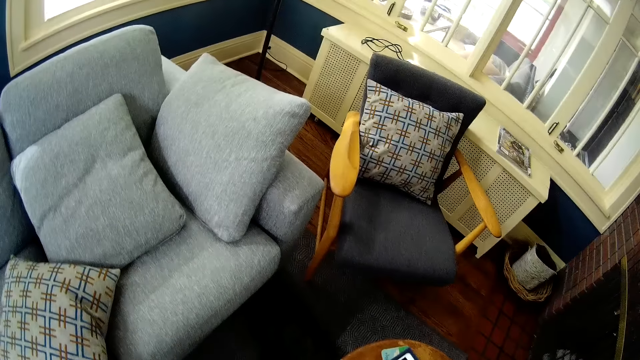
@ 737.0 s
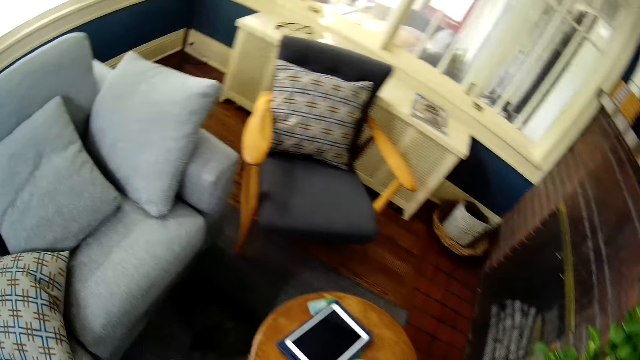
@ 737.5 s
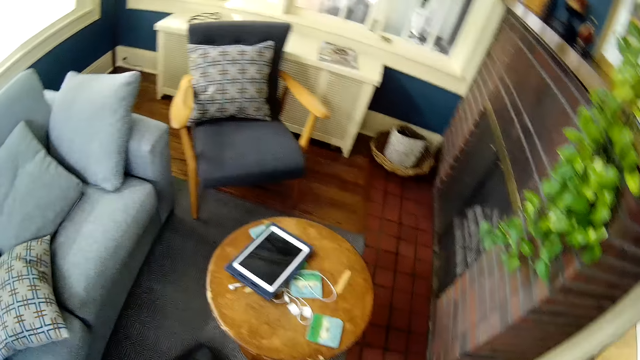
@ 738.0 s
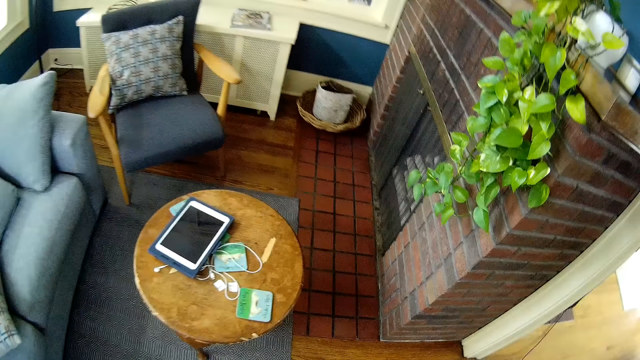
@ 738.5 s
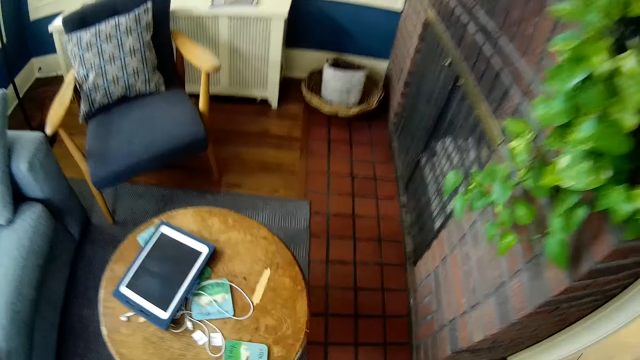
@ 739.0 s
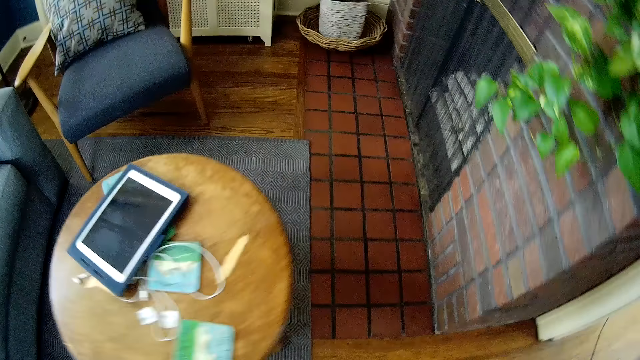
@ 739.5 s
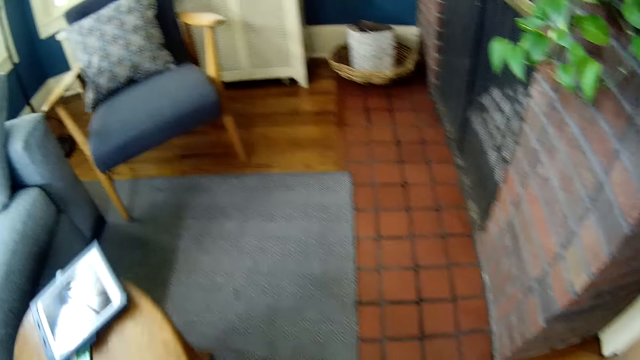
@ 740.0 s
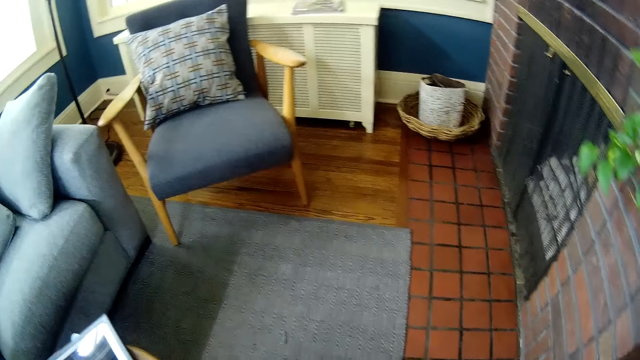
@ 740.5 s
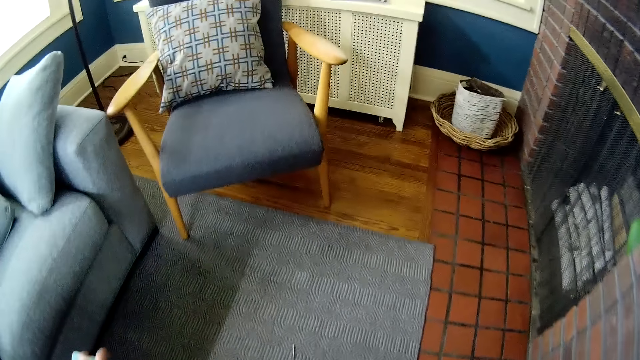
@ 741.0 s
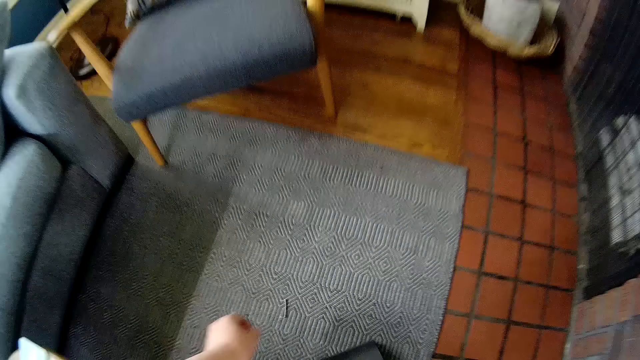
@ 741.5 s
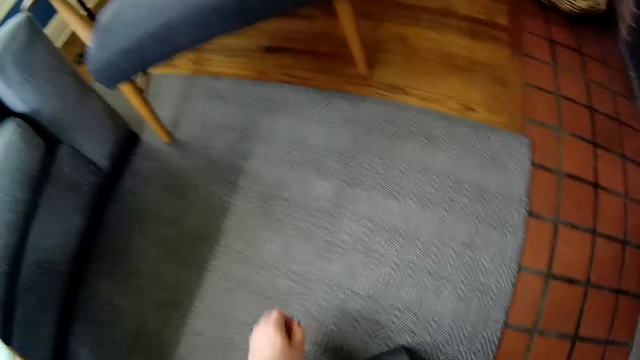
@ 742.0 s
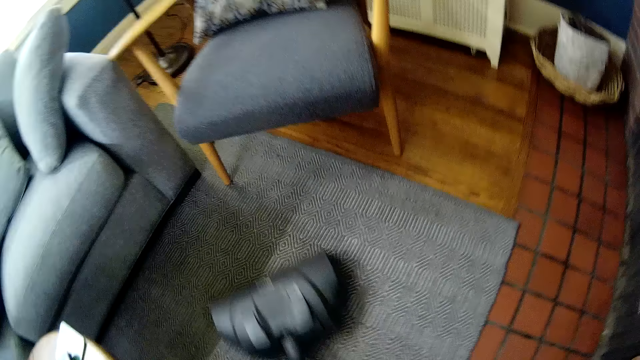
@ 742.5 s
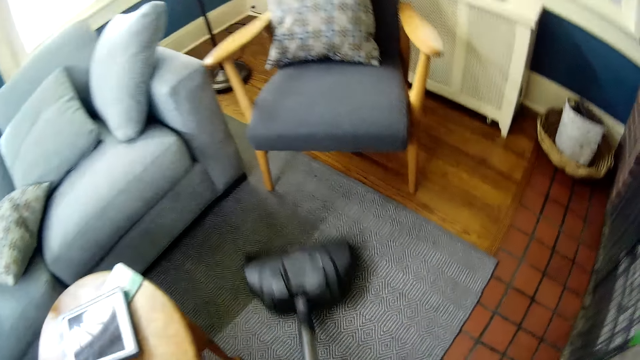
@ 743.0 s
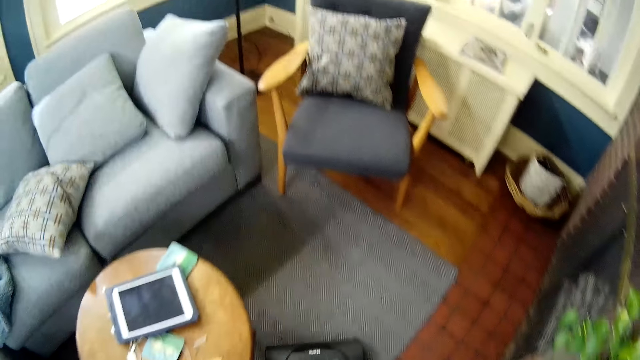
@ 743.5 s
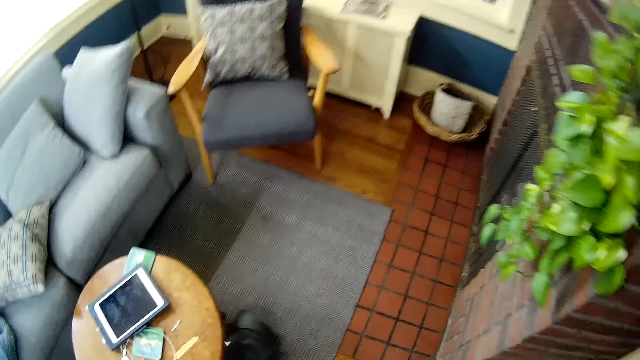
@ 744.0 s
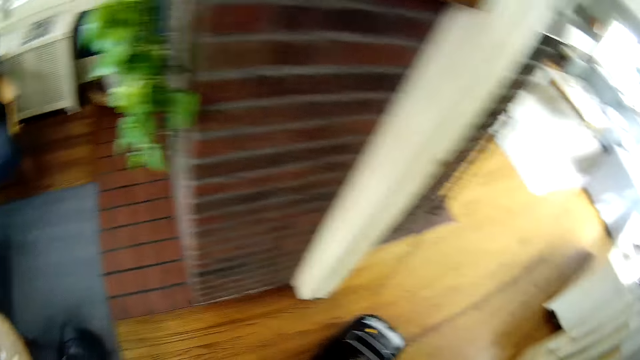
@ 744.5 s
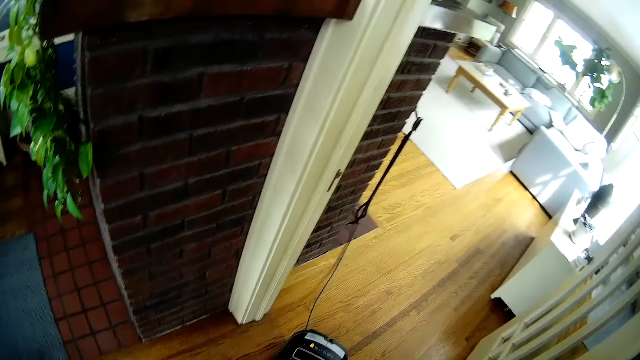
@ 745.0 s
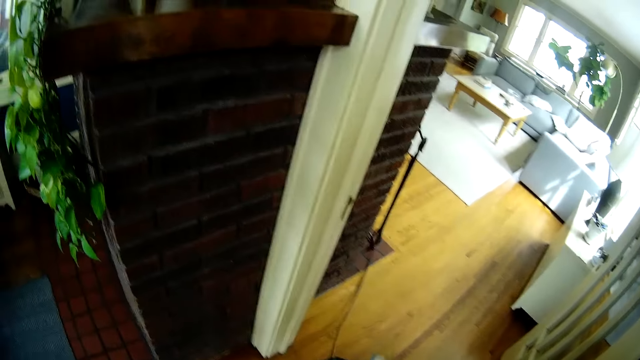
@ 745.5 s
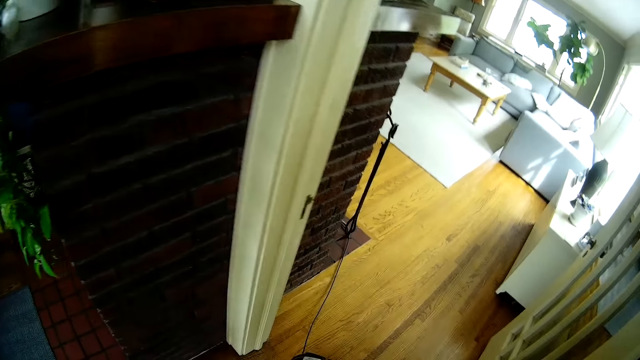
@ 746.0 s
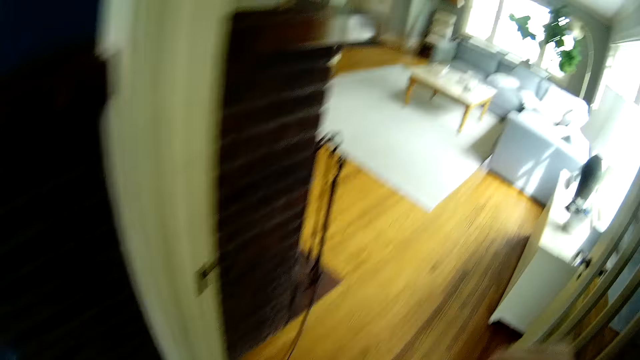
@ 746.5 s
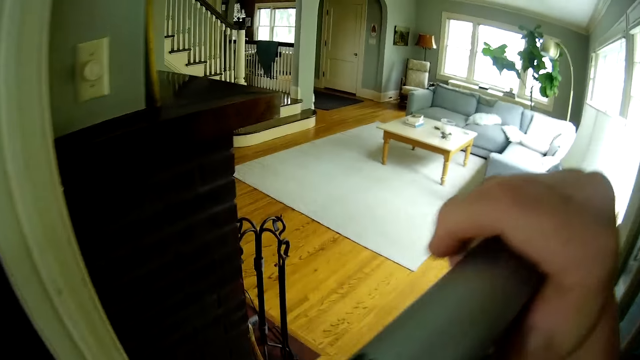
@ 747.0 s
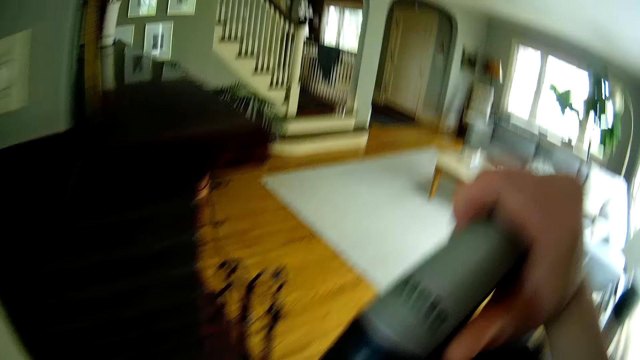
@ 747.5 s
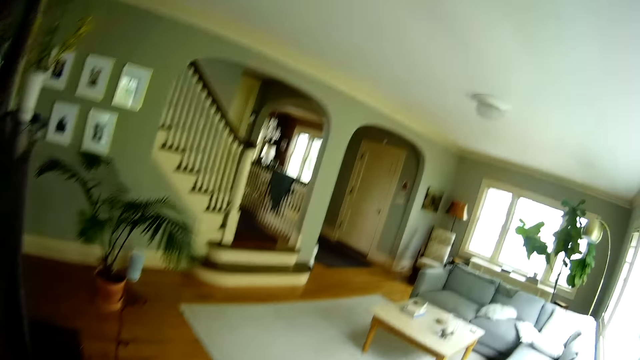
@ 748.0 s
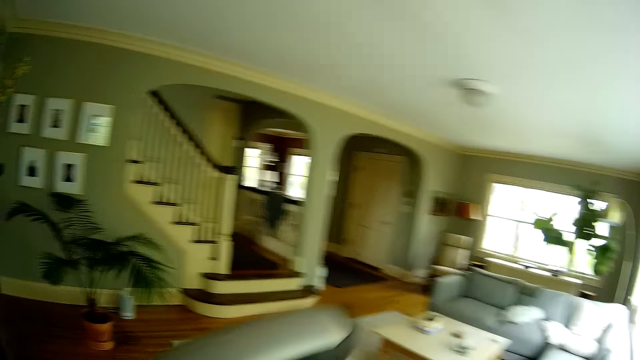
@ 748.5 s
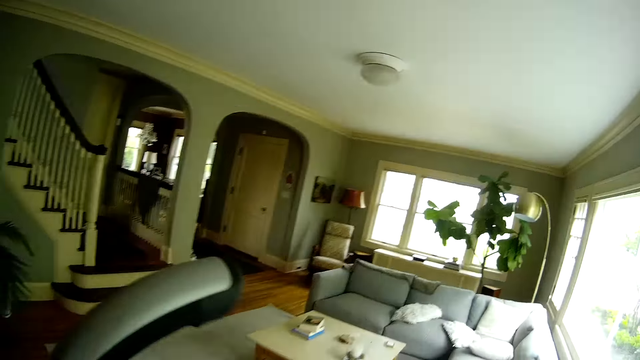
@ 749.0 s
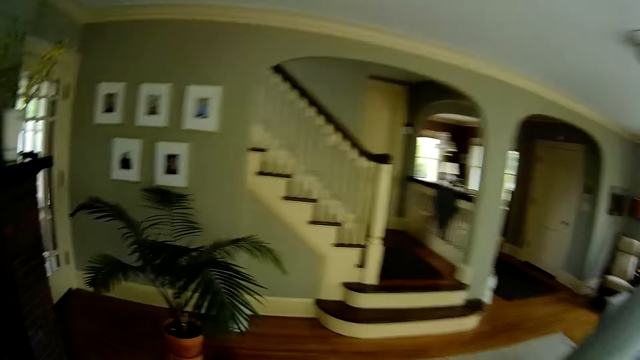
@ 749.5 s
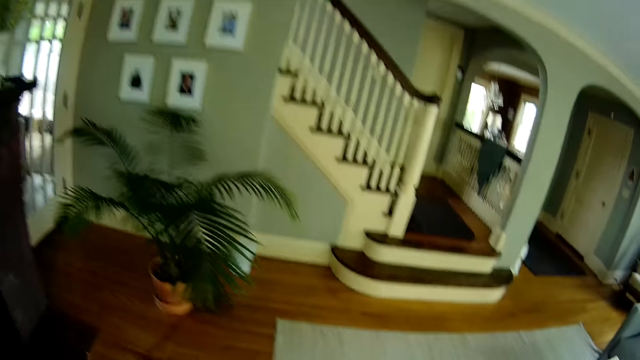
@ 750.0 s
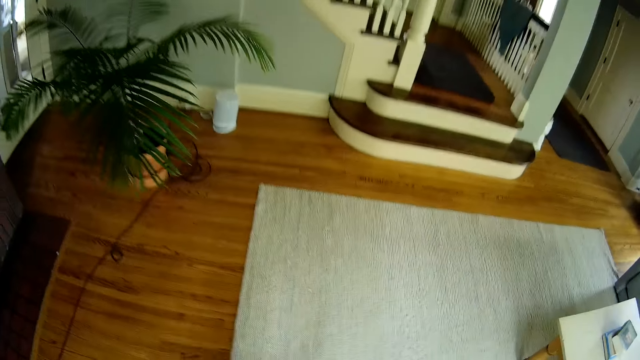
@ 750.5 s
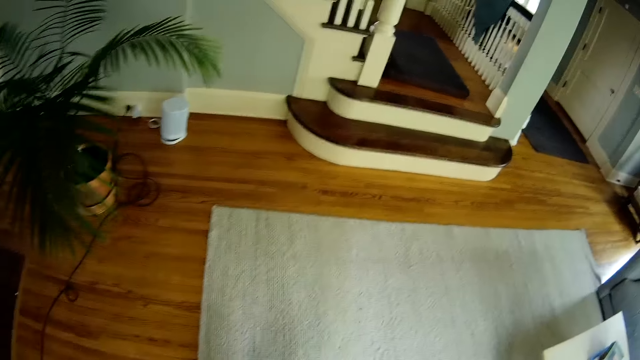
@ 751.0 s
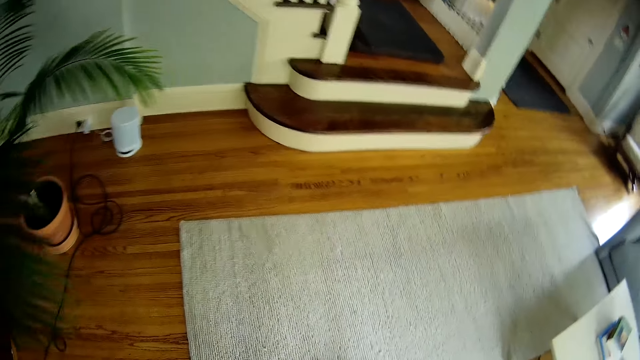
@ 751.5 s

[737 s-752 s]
The camera wearer moves the table with his left hand. He picks dirt from the floor with his left hand. He sweeps the floor with the vacuum cleaner in his hands. He walks around.

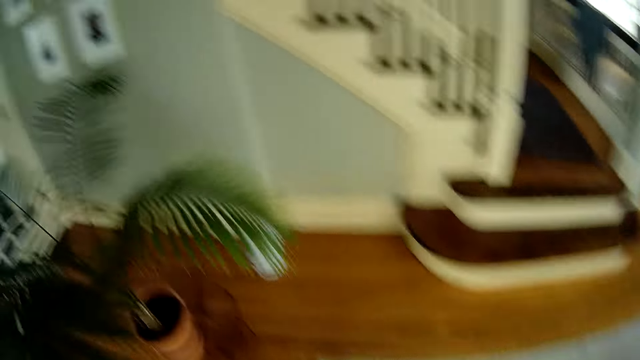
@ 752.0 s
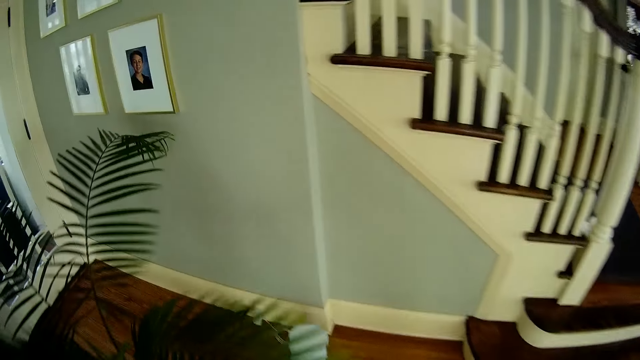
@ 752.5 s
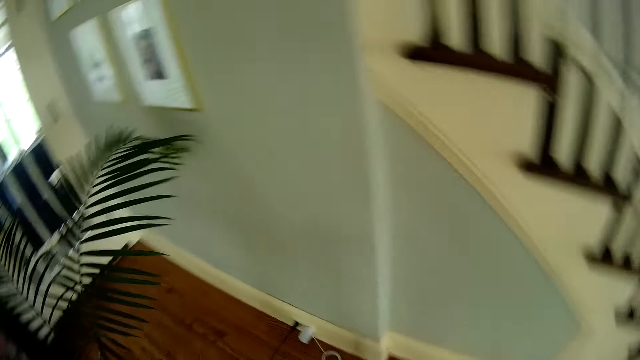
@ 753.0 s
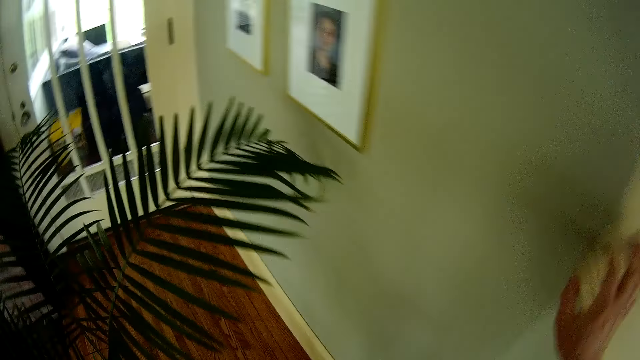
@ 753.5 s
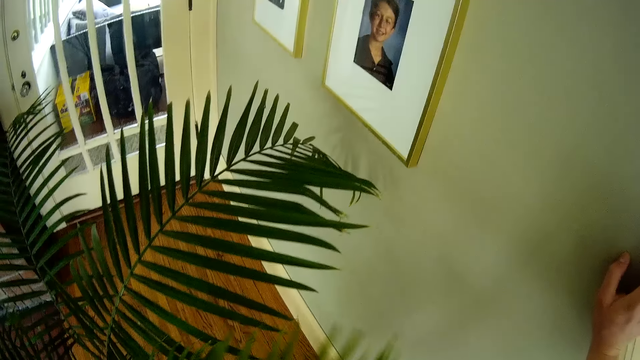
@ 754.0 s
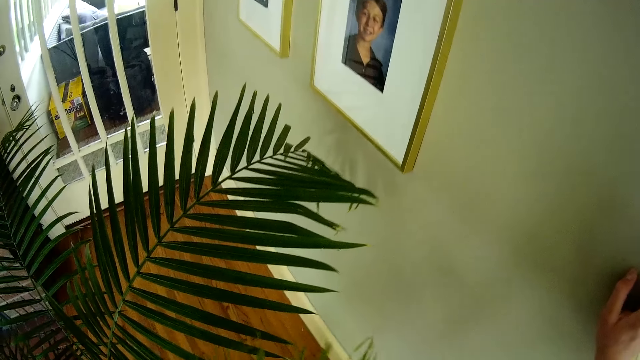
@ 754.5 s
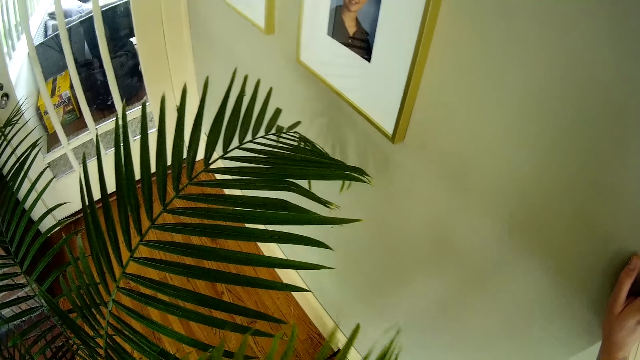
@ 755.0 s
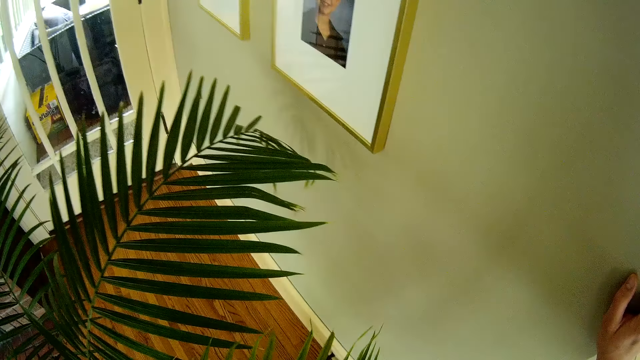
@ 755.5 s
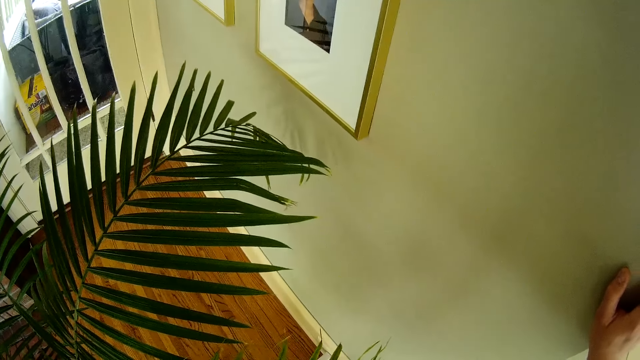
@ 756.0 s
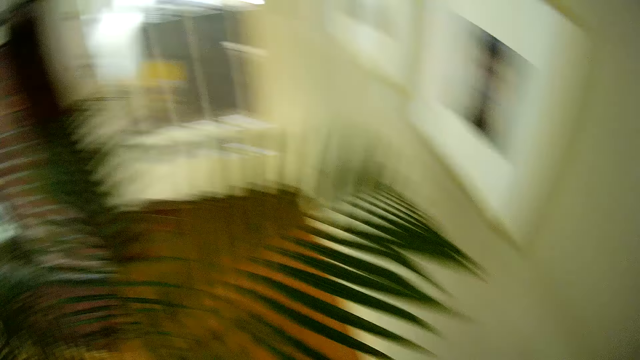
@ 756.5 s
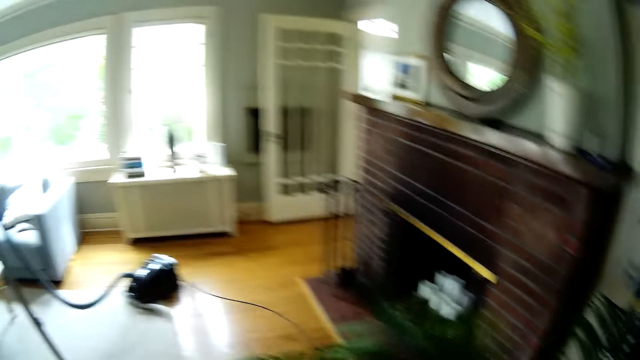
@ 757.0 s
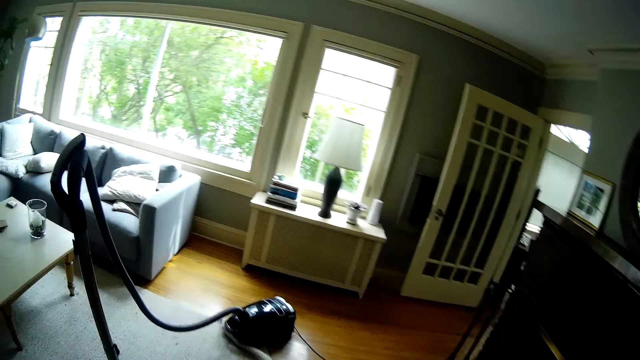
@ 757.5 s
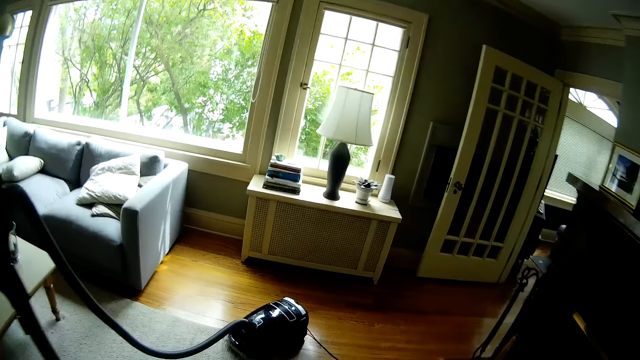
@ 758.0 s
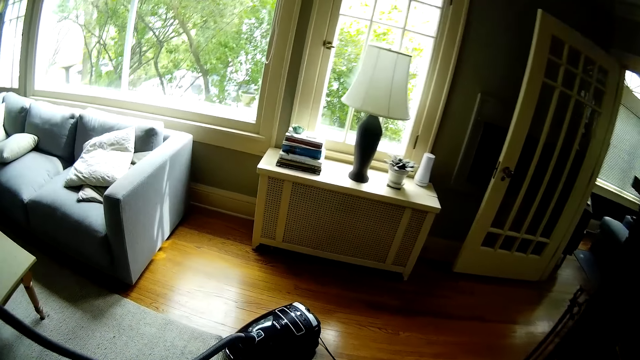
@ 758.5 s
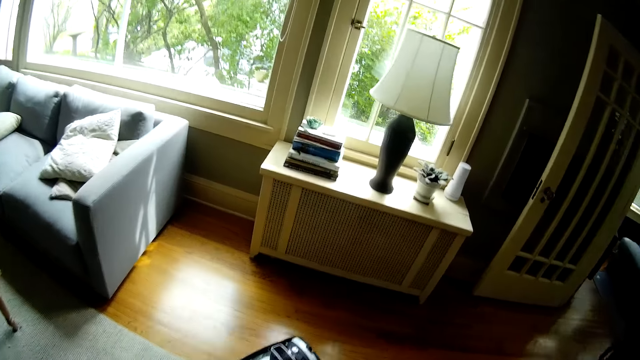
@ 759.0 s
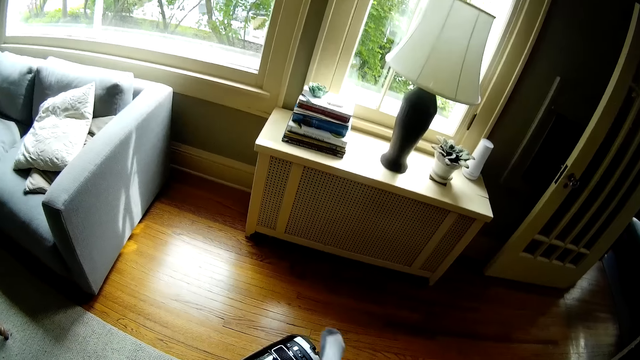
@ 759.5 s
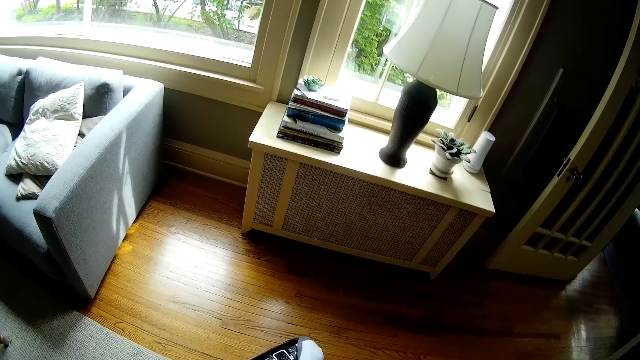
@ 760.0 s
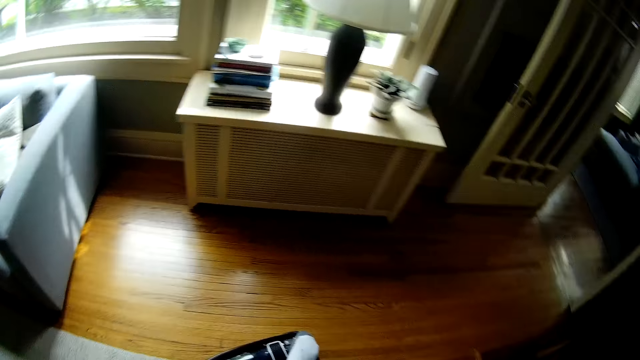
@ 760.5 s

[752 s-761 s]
The camera wearer places his right hand on a wall. He places his right foot on the vacuum cleaner motor.
